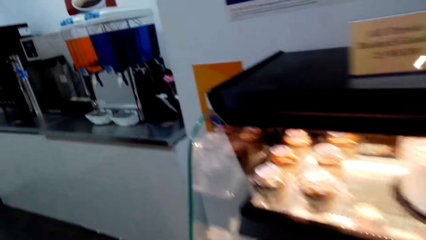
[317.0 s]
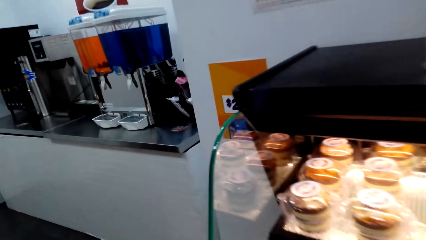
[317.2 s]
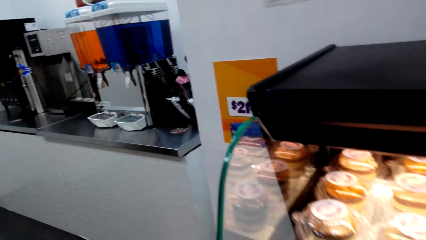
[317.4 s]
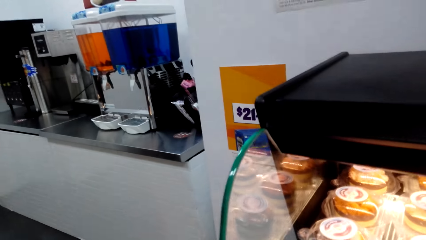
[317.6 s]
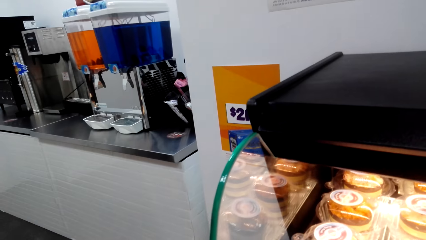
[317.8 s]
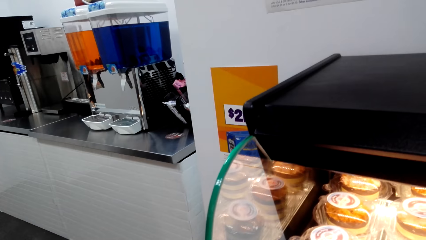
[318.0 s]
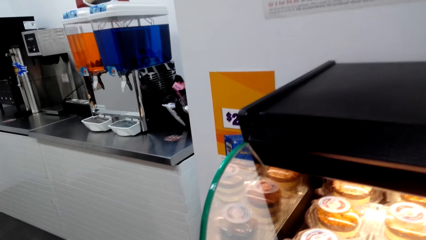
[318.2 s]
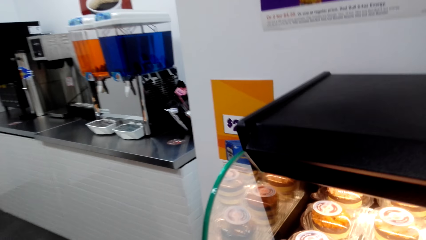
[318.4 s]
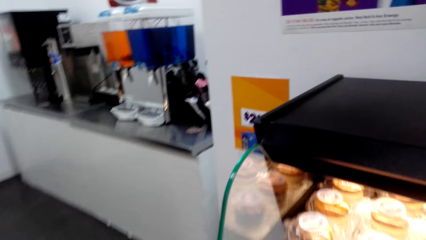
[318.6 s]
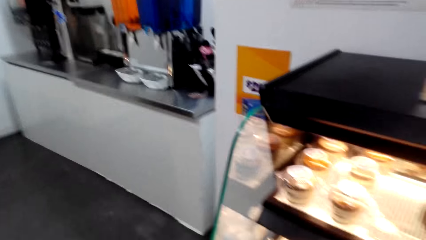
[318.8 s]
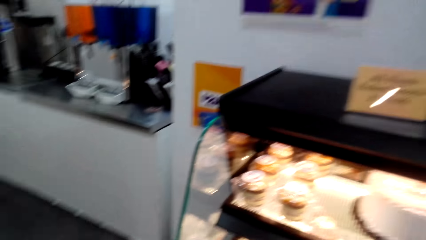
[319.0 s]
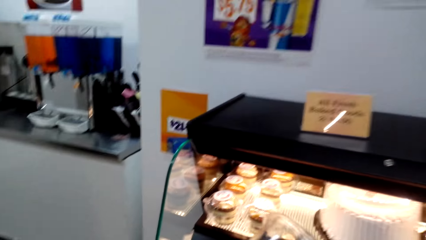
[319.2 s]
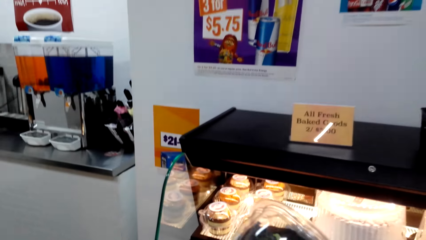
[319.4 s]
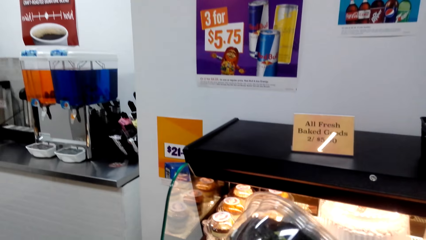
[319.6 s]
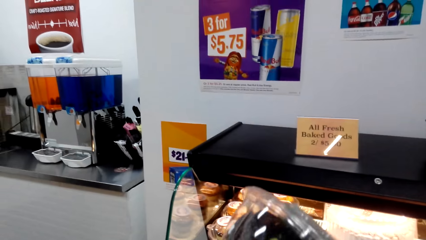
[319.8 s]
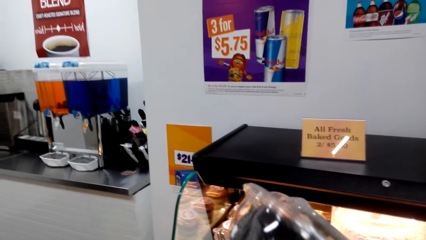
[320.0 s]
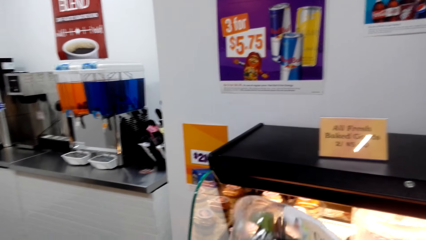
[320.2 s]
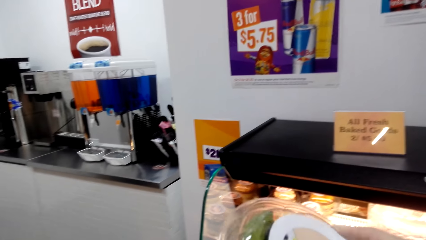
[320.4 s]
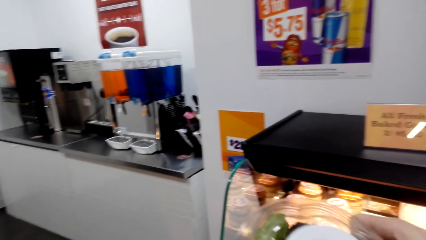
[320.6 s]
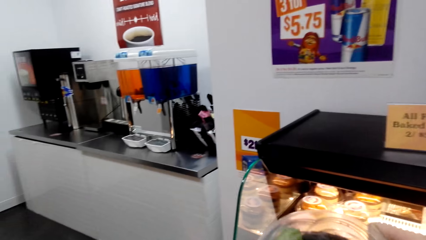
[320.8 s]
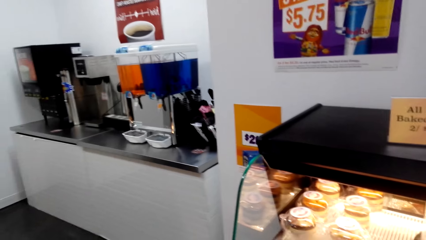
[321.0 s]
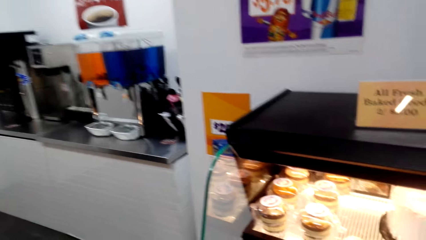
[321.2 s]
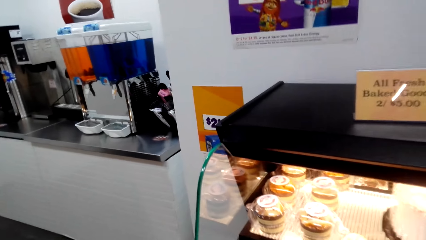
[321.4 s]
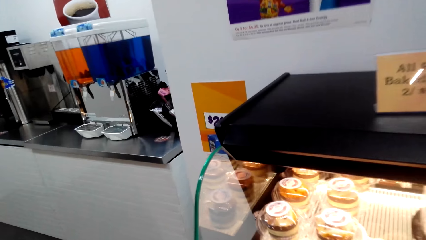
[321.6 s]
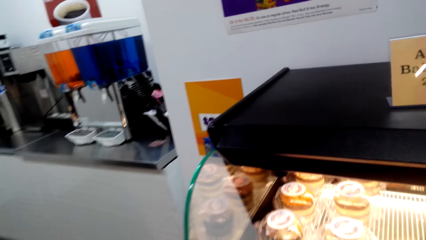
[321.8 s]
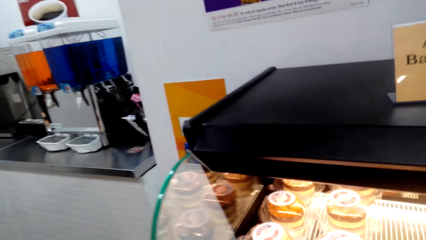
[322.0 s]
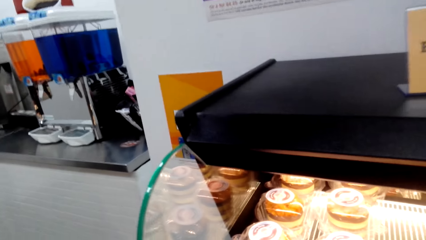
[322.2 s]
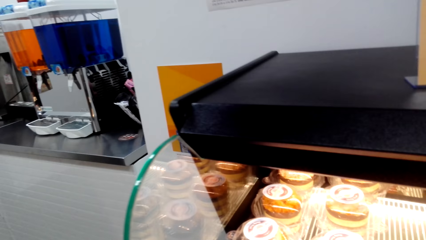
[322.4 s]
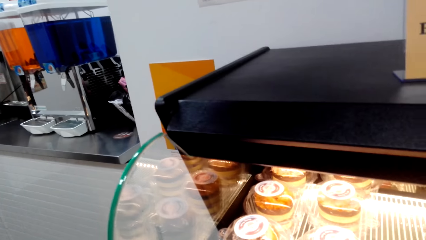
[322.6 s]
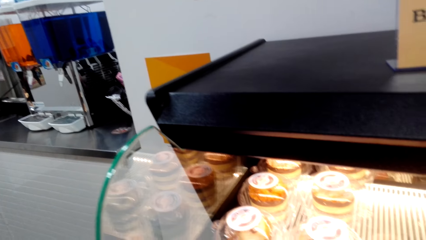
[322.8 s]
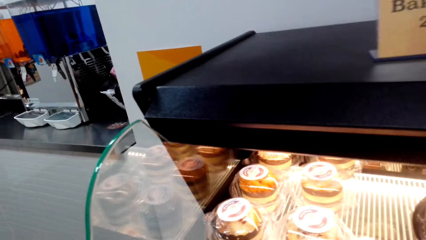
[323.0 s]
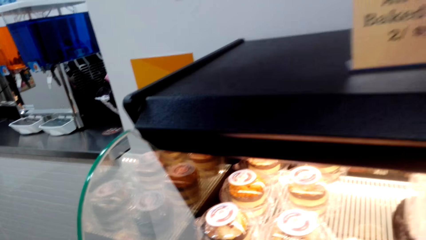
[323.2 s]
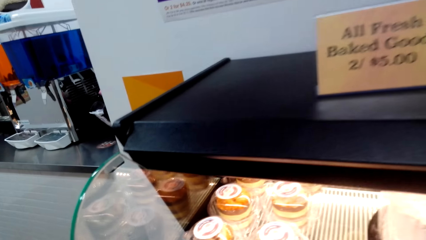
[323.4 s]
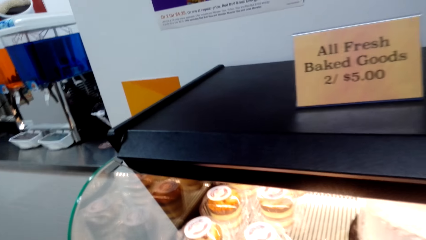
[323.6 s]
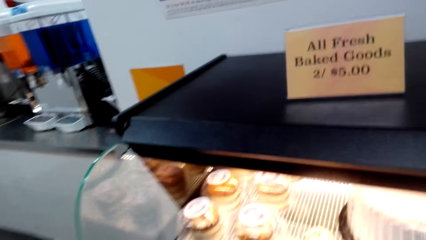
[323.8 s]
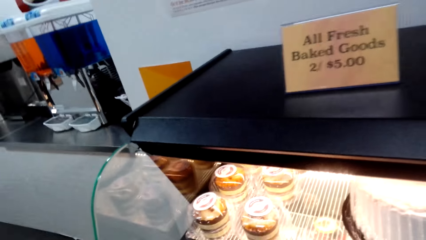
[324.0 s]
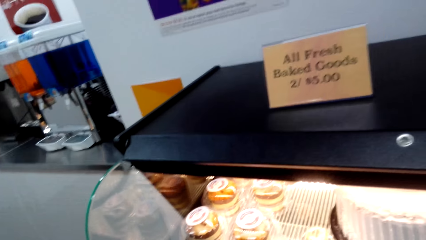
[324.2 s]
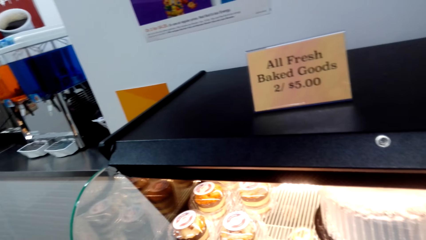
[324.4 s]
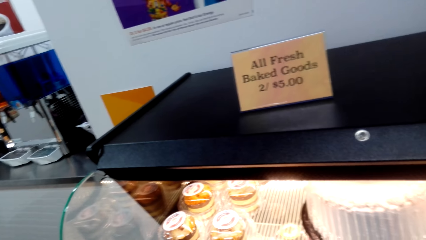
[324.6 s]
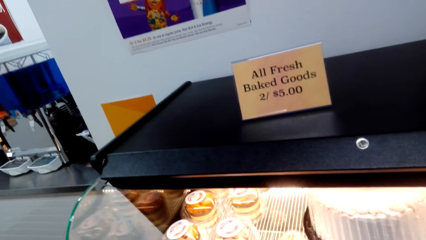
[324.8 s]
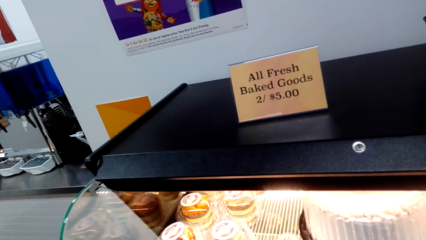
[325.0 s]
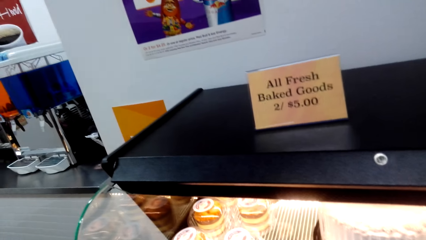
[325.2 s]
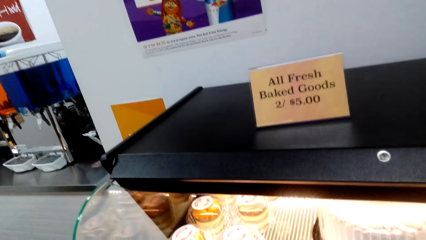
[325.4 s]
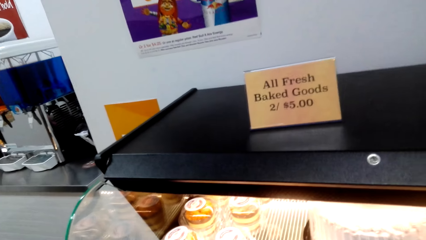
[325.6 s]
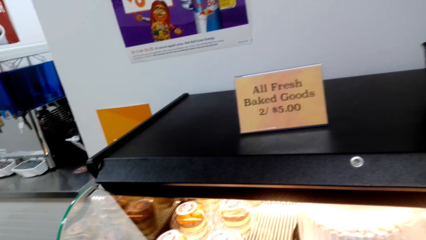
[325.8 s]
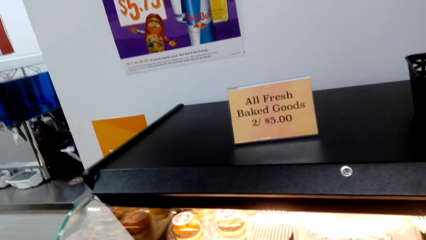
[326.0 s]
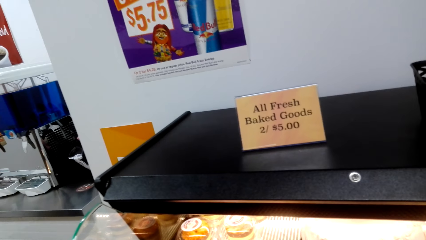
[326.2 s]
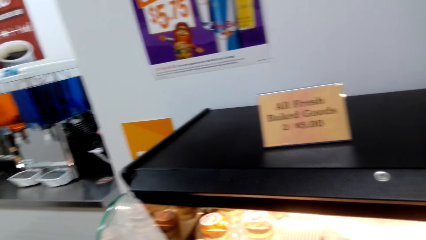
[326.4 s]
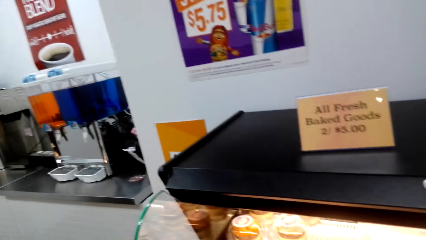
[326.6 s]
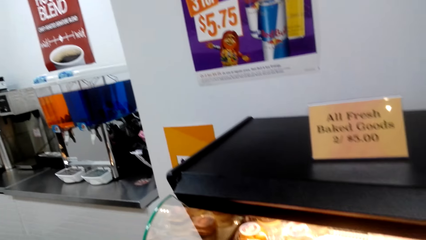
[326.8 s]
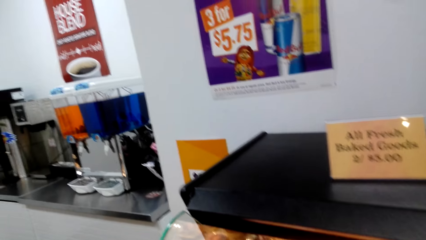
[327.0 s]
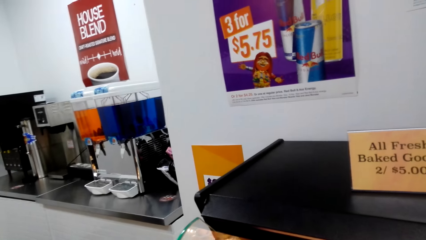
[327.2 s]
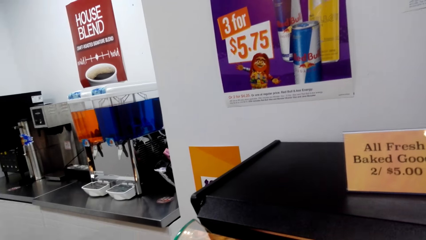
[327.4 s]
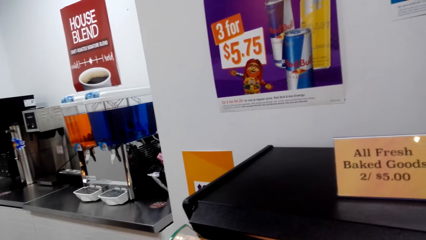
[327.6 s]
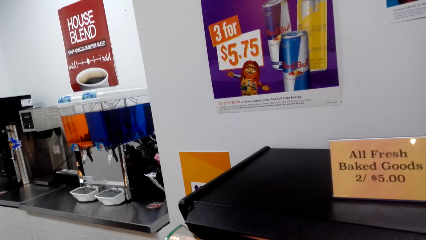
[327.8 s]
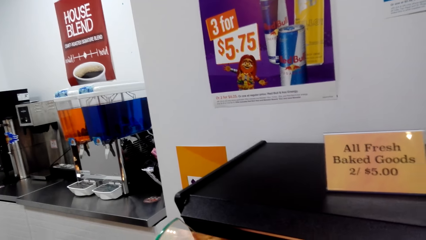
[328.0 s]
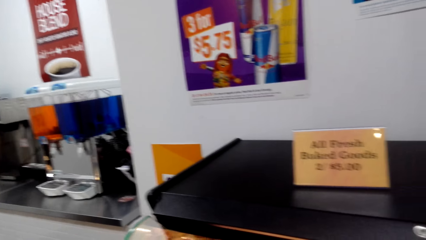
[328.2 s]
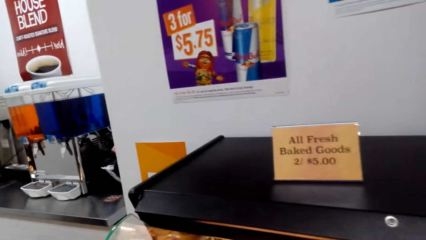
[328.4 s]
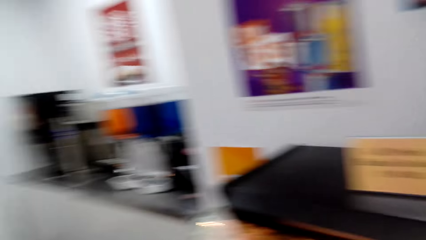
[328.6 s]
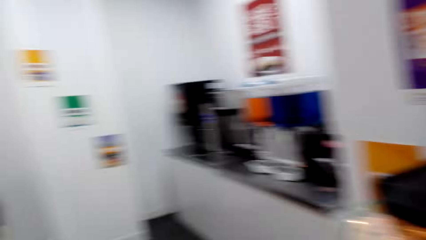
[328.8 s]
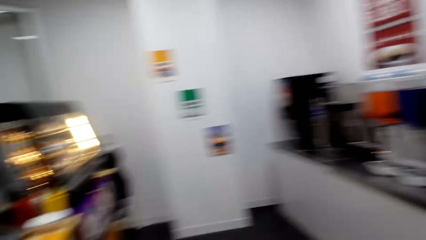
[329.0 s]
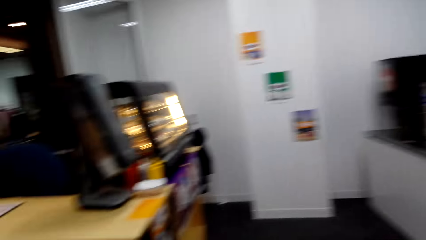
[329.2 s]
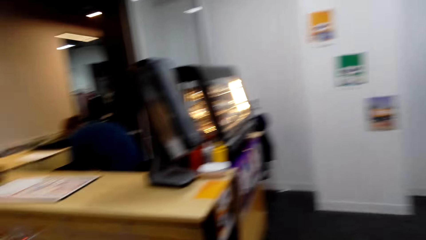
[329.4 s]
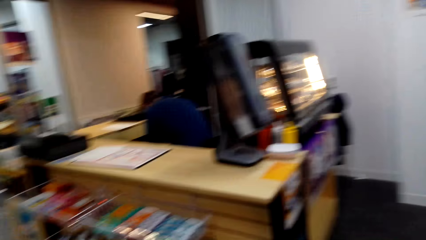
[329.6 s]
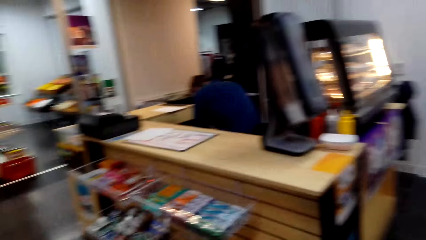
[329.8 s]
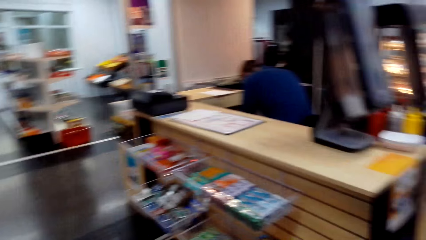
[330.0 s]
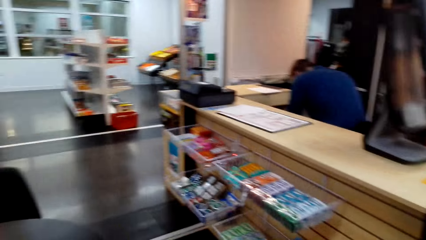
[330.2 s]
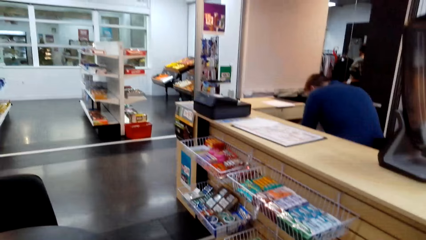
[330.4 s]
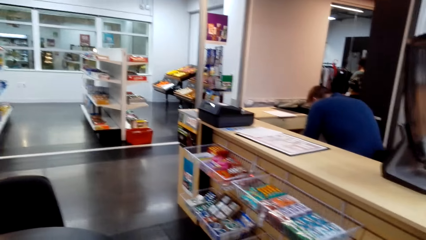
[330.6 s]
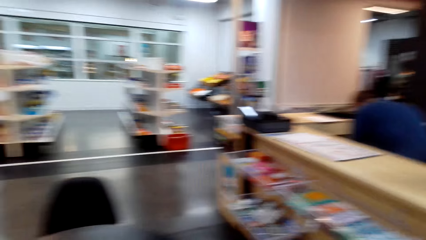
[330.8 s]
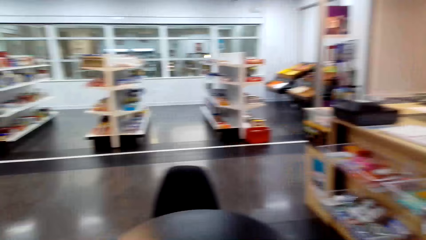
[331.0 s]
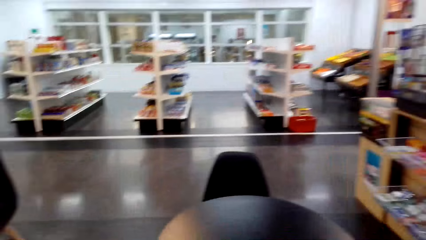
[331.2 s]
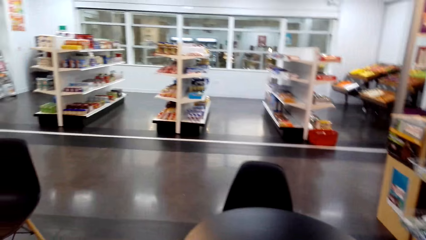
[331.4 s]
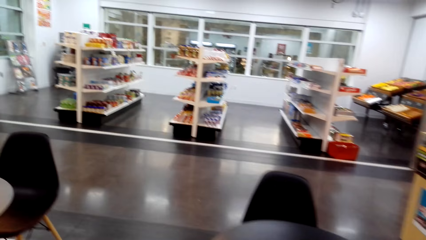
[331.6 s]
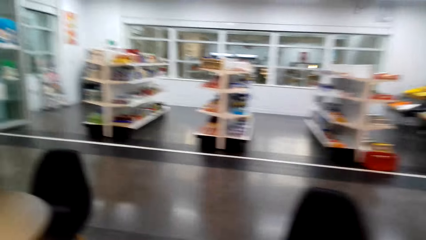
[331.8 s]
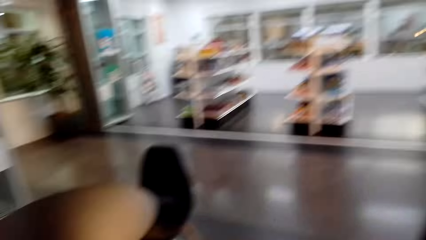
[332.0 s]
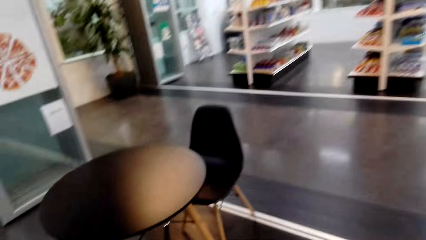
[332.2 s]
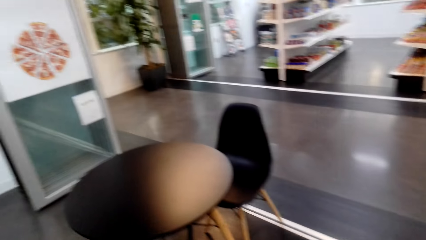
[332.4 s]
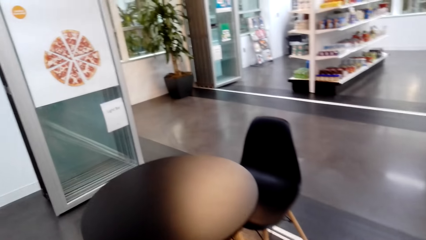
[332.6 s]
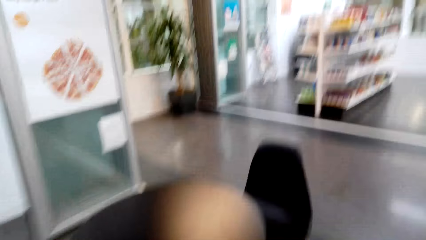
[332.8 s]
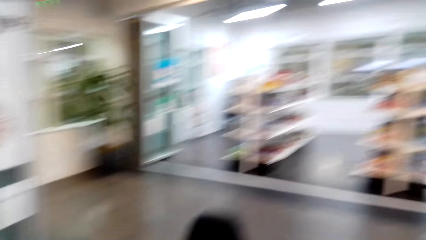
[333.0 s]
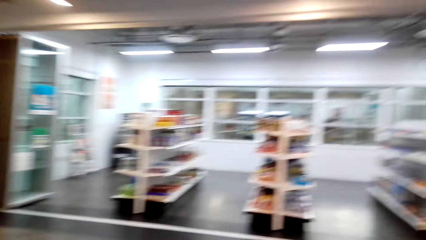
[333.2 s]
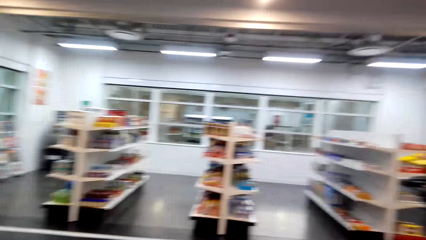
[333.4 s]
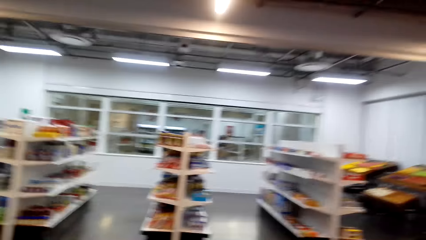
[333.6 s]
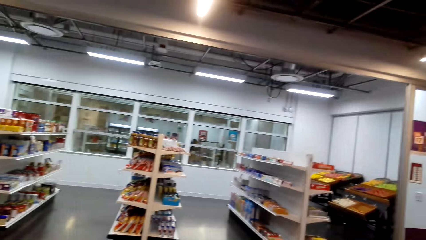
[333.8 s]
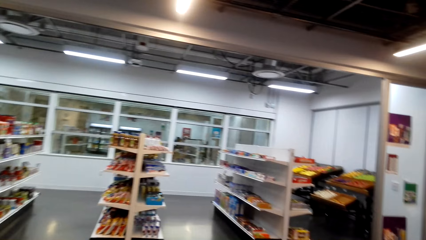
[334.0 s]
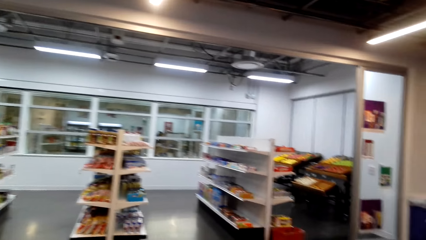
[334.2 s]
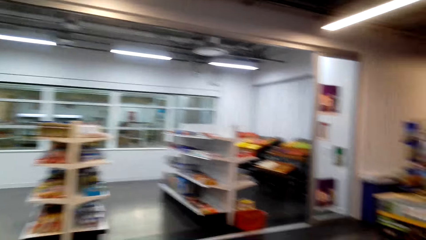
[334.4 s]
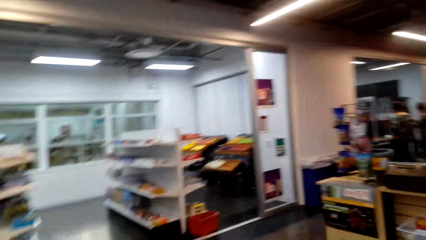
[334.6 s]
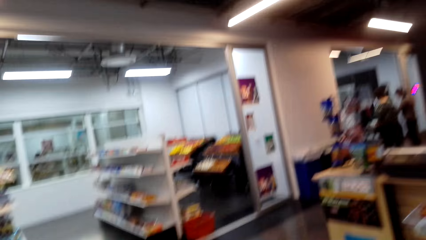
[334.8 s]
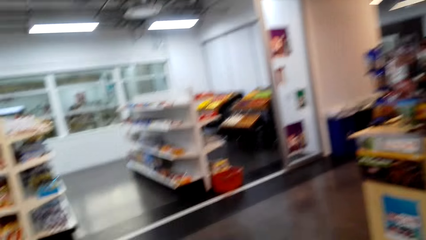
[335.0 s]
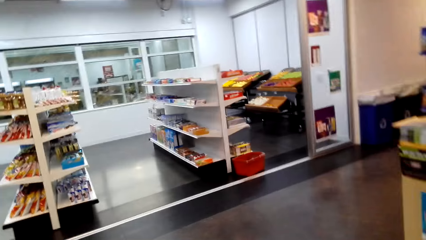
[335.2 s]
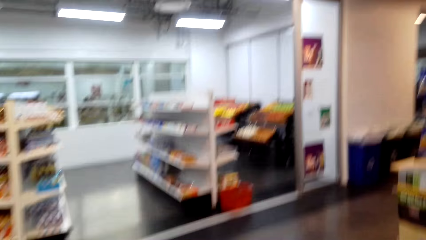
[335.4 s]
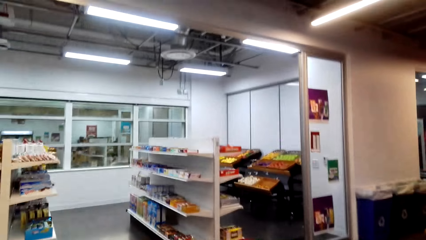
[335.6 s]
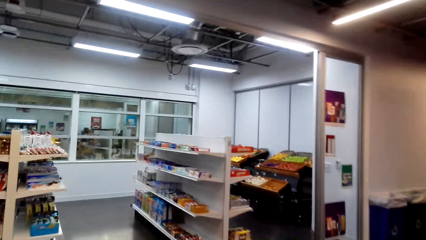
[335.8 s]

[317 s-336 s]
The camera wearer holds a salad. They gaze at desserts in the chiller display. They look at a sign on top of the chiller display. They turn around. They walk to the supermarket.
